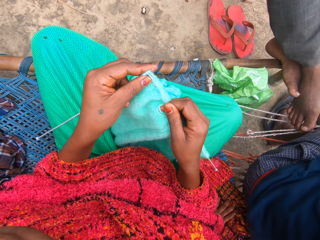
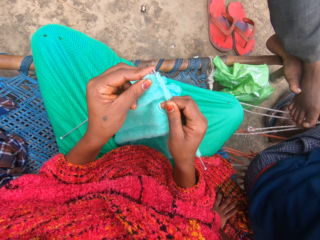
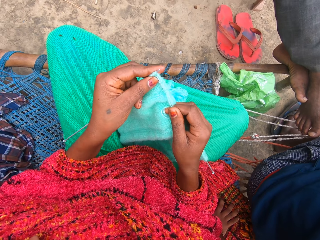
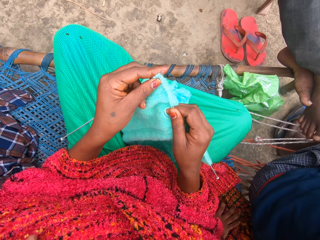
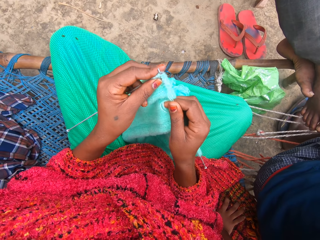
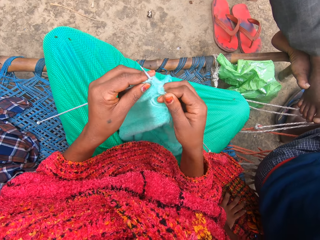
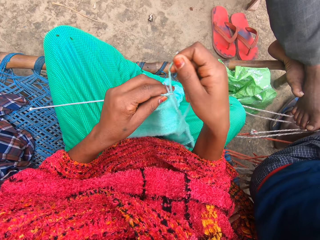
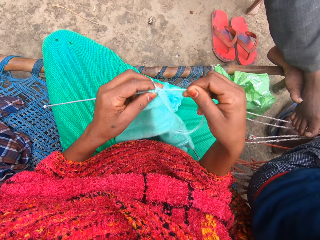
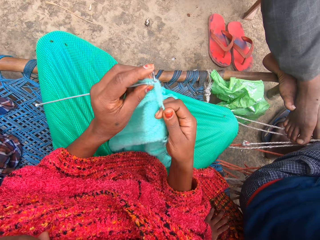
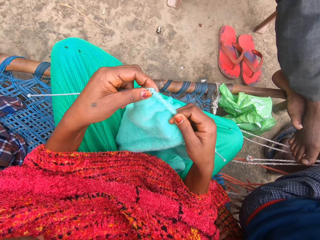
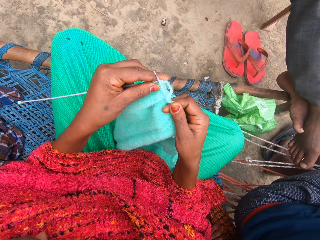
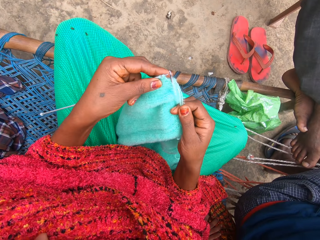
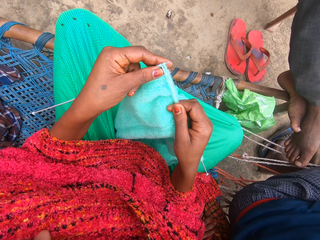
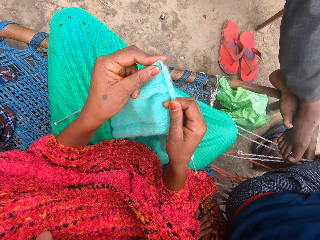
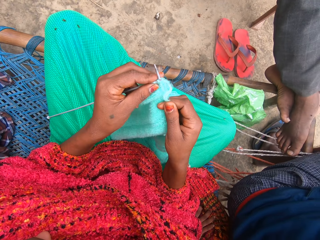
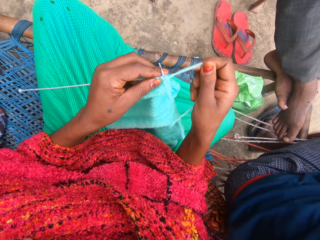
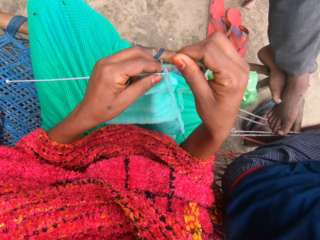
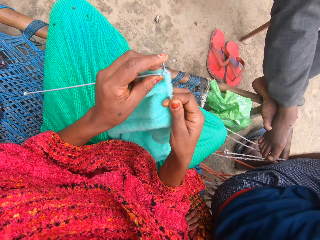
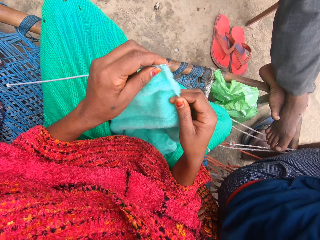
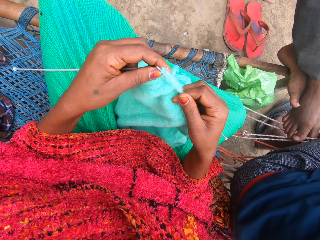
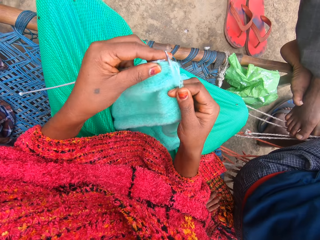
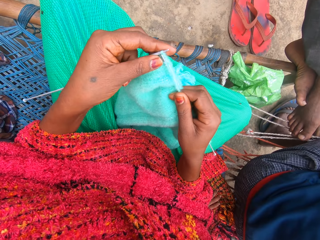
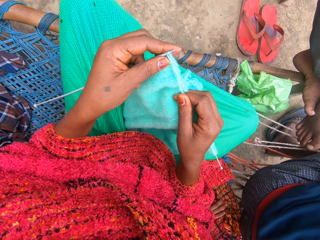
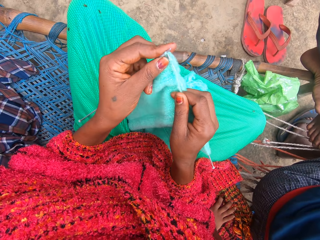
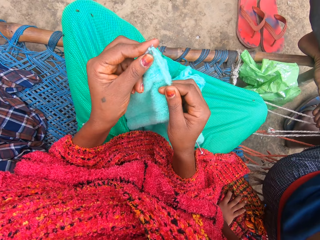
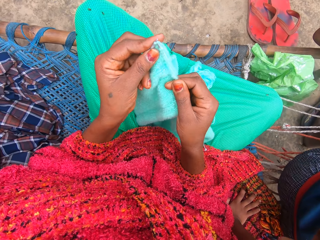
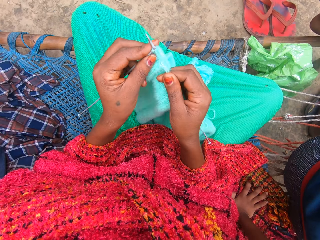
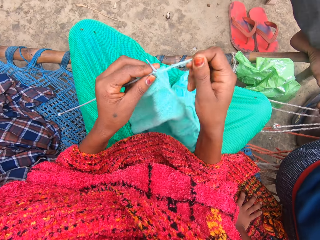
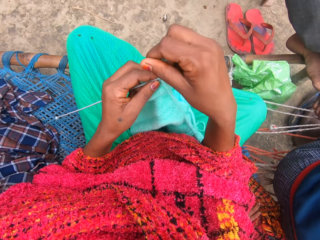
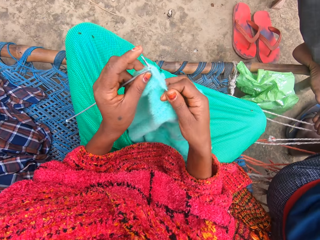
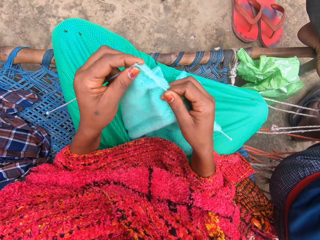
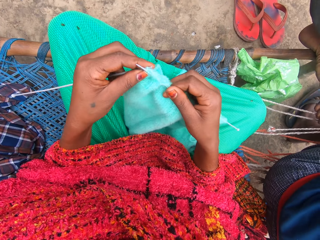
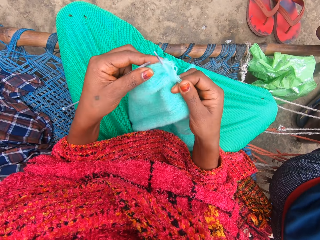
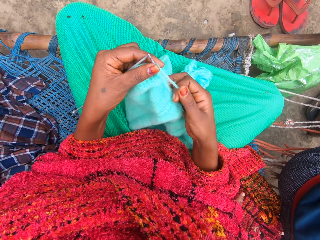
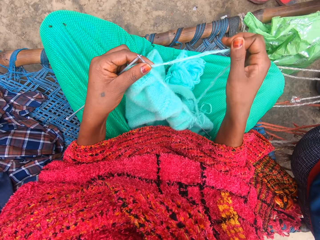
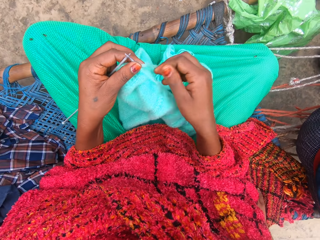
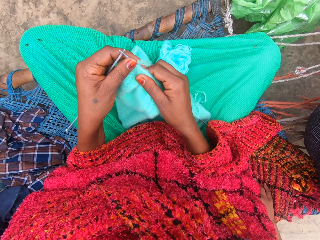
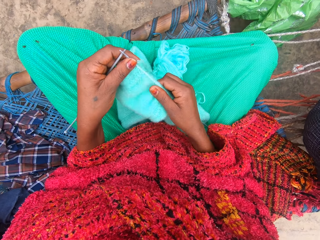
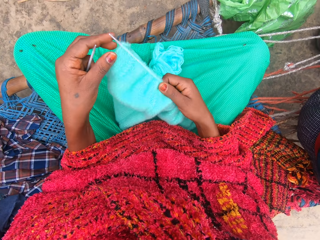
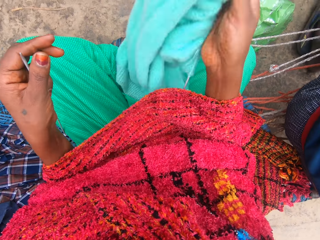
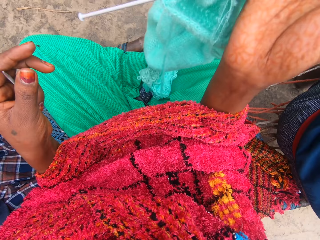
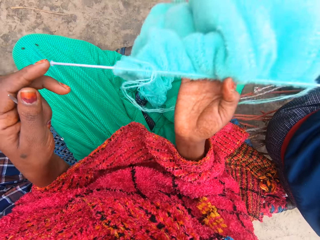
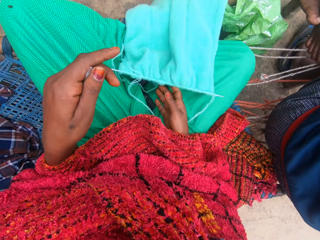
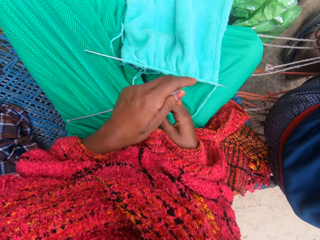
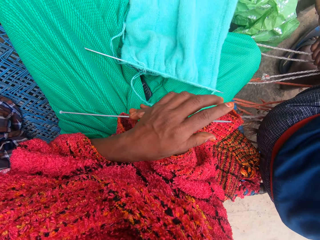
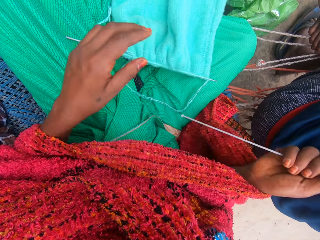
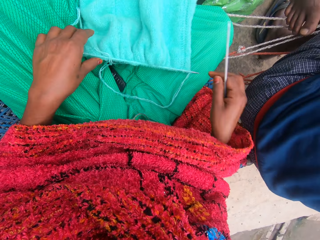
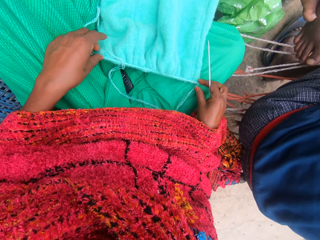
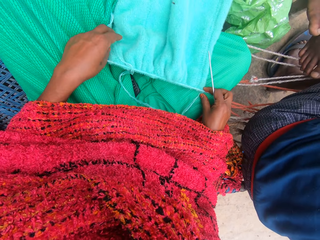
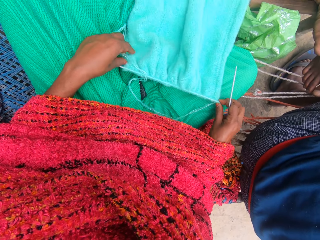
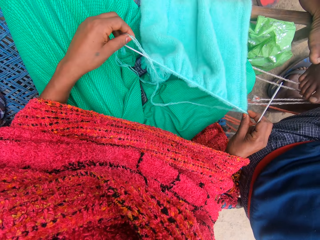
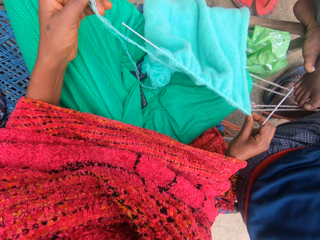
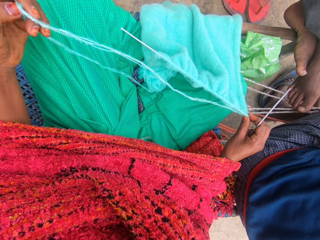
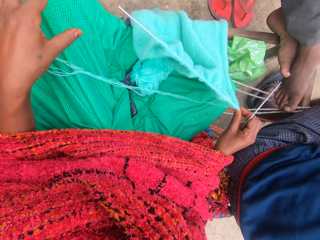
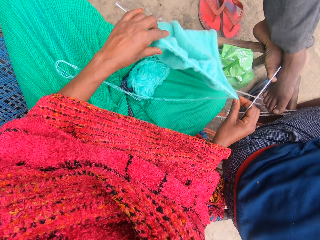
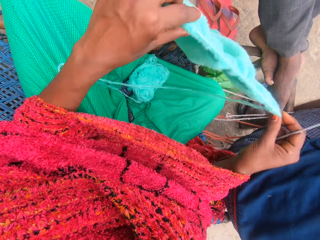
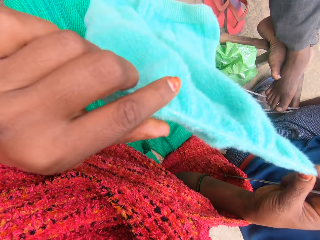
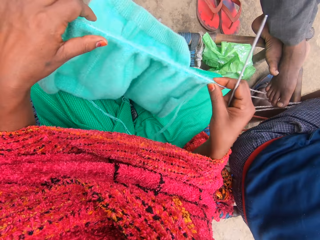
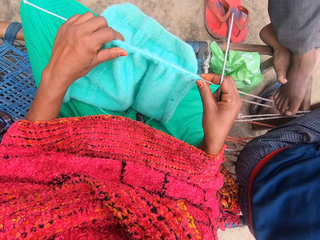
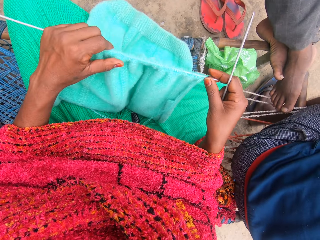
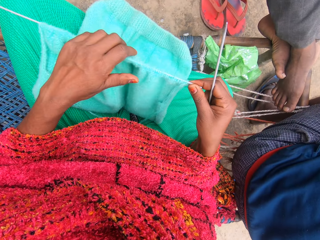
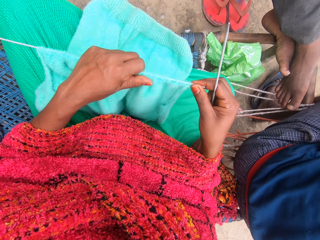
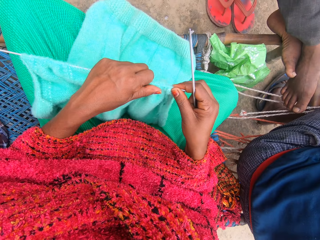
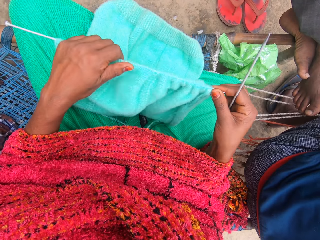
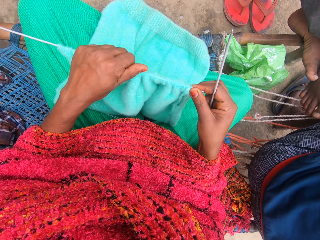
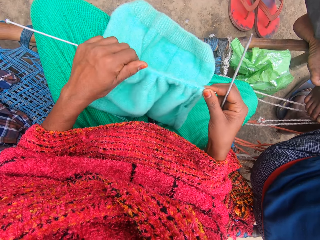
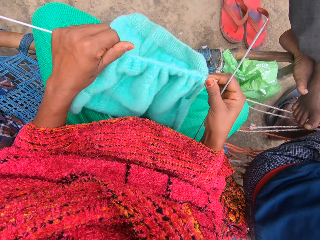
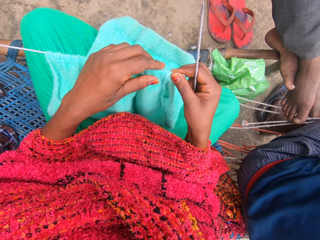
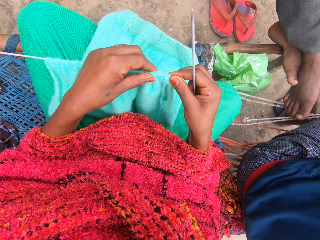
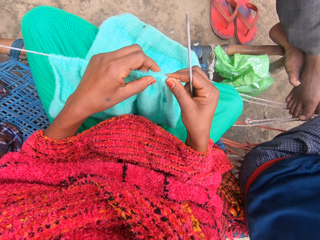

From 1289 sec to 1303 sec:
The camera wearer talks with some persons. She adjusts the piece of garment with her right hand. She lifts up the piece of garment, turns the piece of garment with her right hand and drops the piece of garment on her legs. She transfers the knitting pin from her left hand to her right hand. She picks up the piece of garment from her legs. She adjusts the piece of garment with her hands.

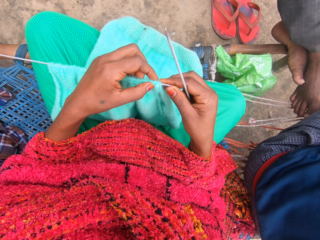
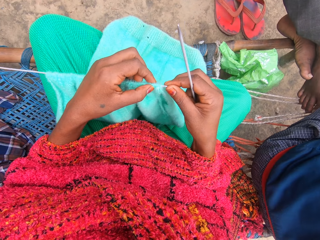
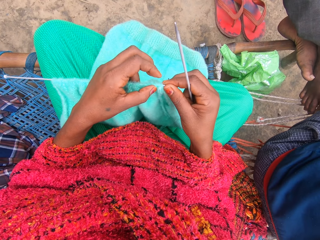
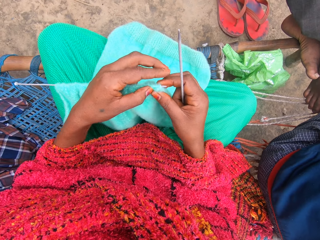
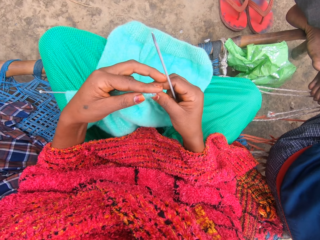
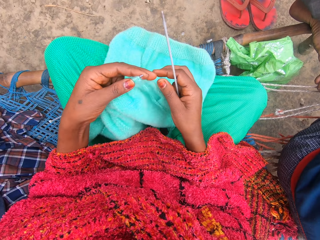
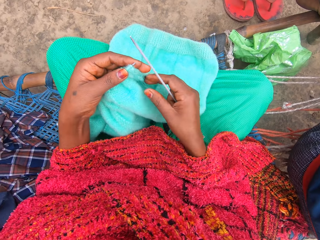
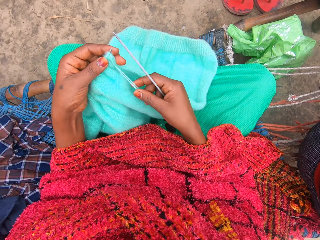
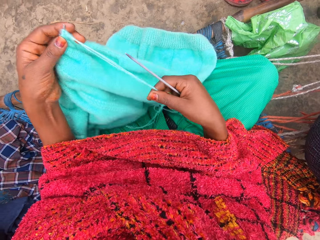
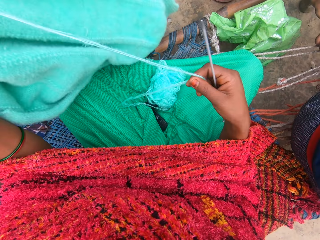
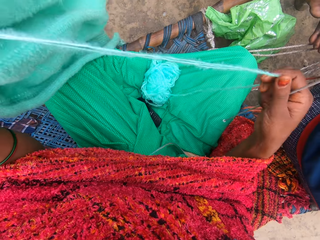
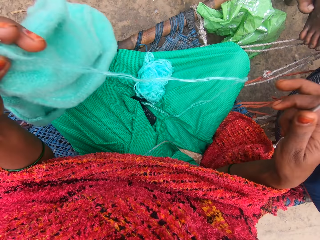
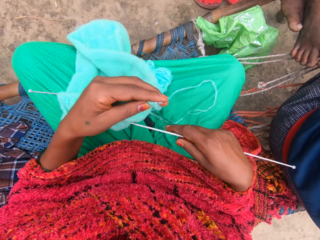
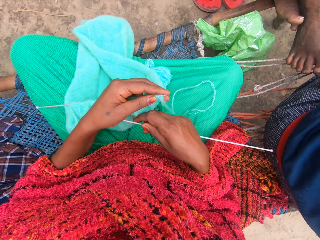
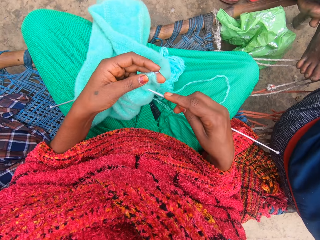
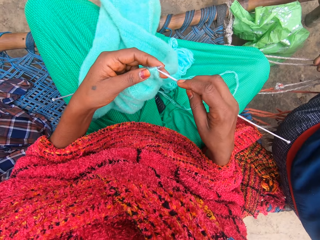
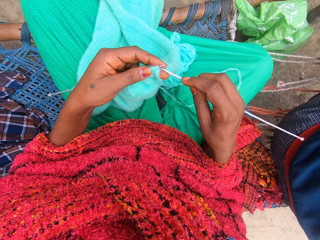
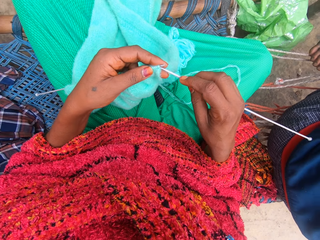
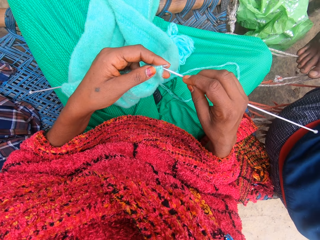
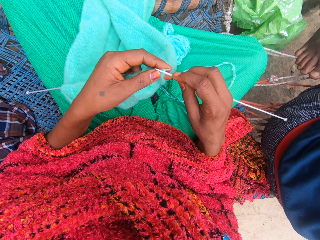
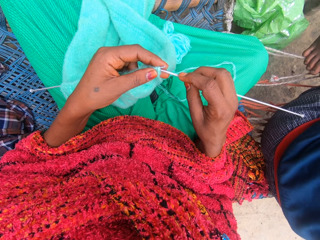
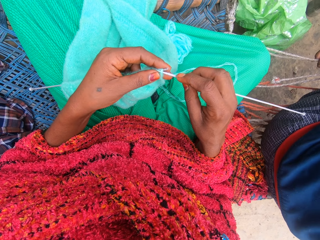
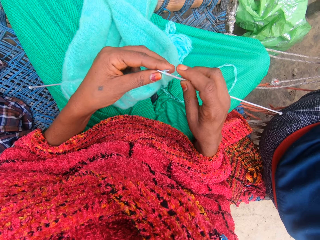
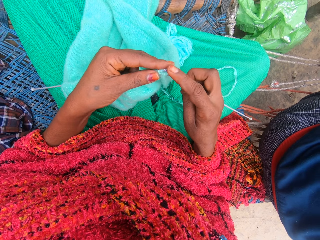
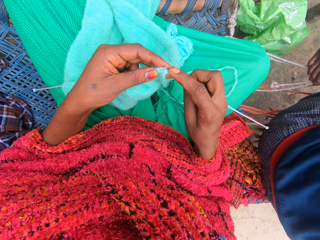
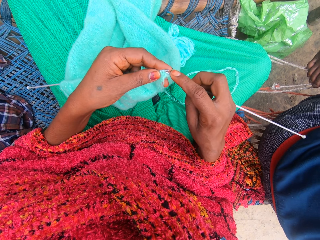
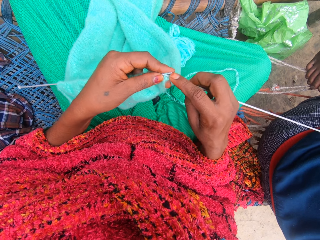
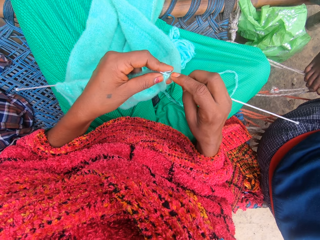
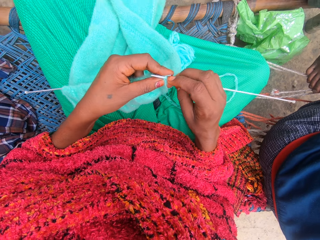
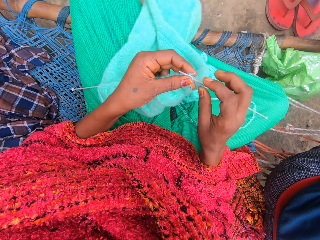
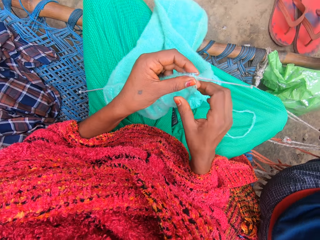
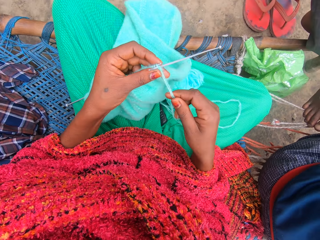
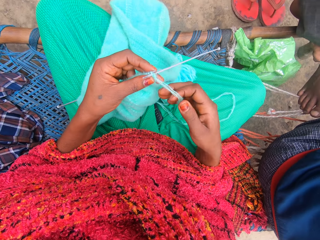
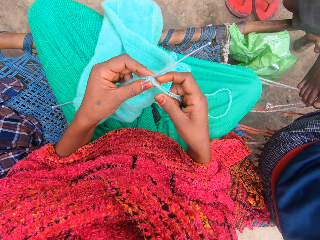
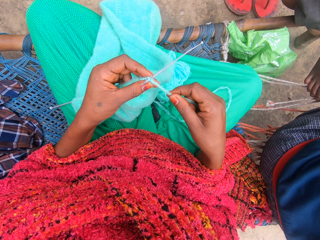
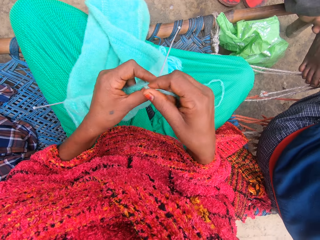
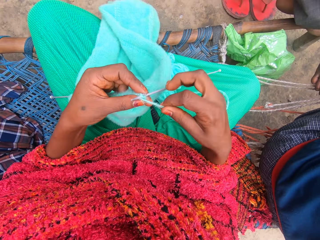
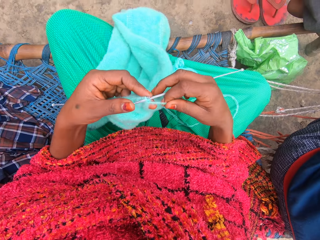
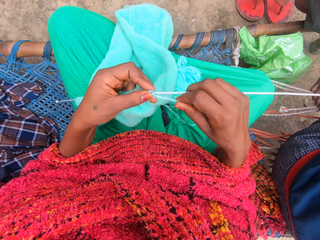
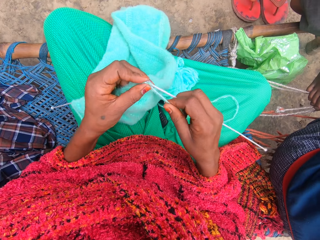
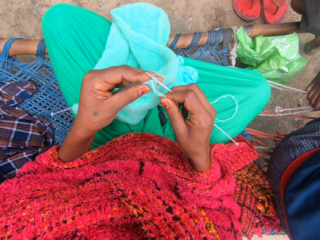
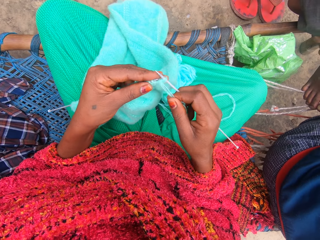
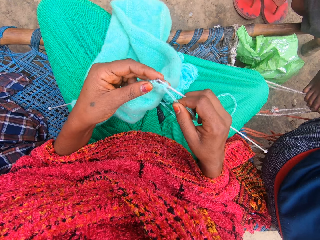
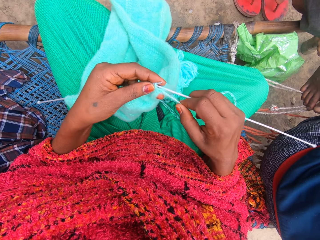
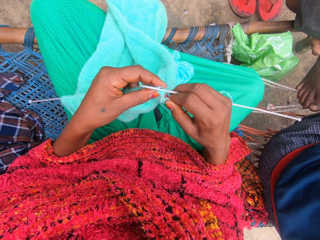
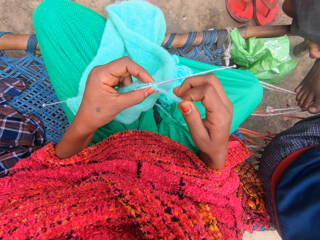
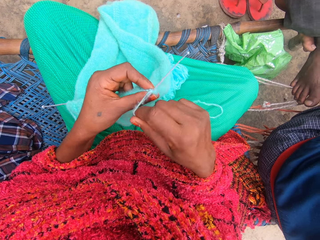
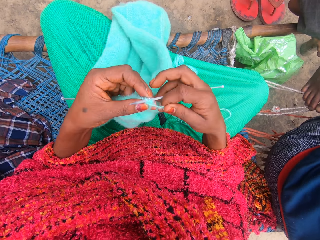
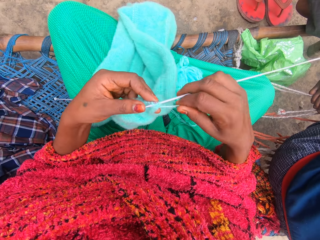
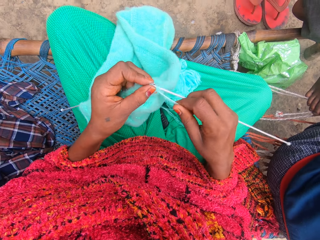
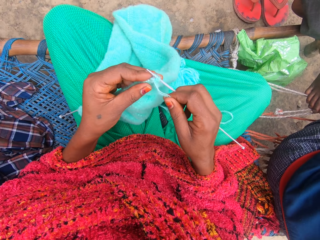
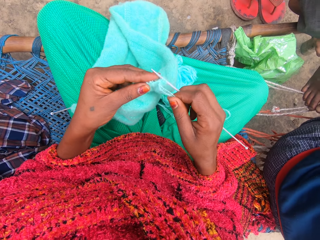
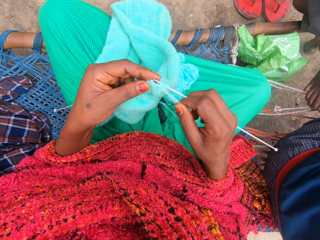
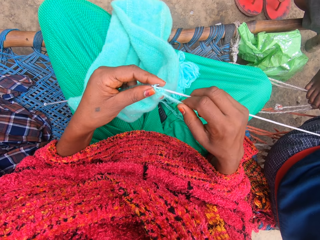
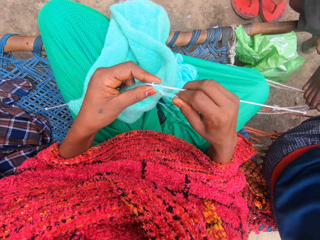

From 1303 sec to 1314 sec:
The camera wearer talks with someone. They lift up the fabric. They knit the fabric with straight needles. They insert the knitting pin into the yarn loop. They knit the yarn into a piece of garment with knitting pins.
